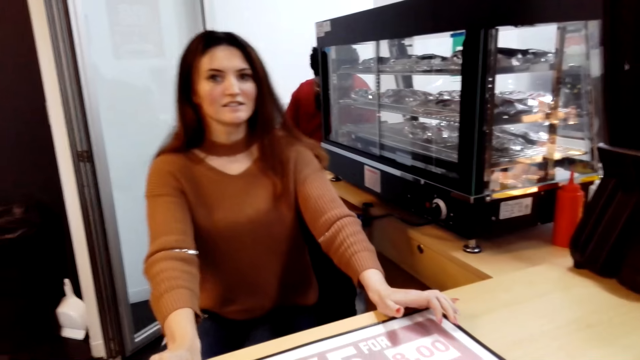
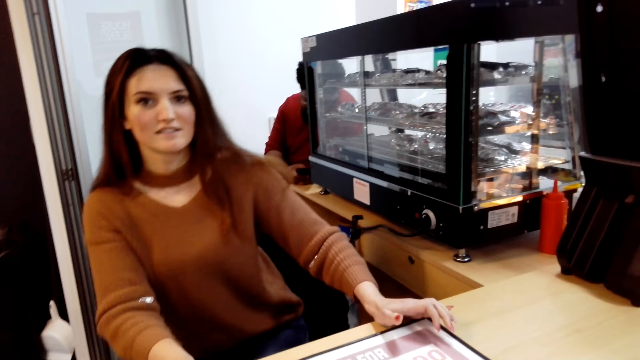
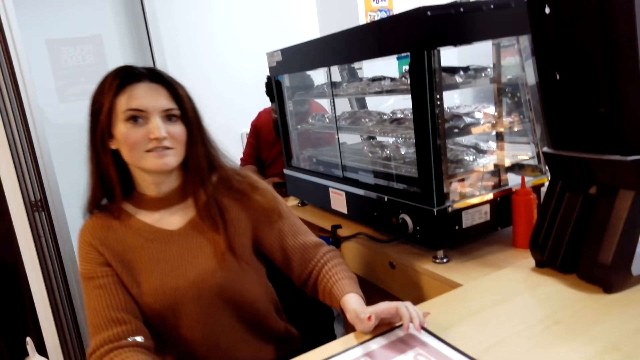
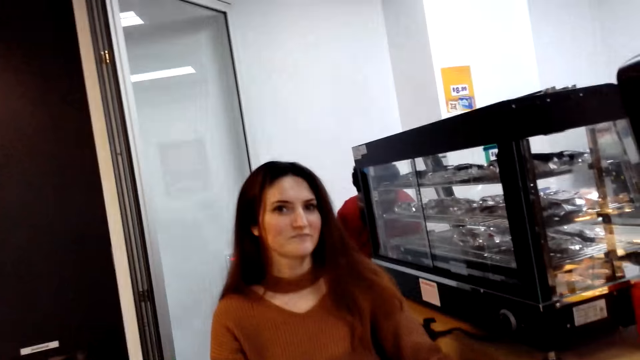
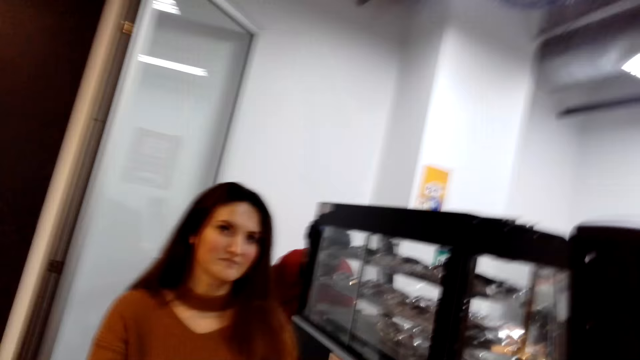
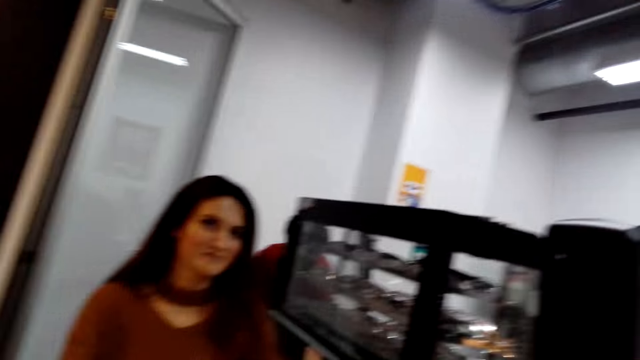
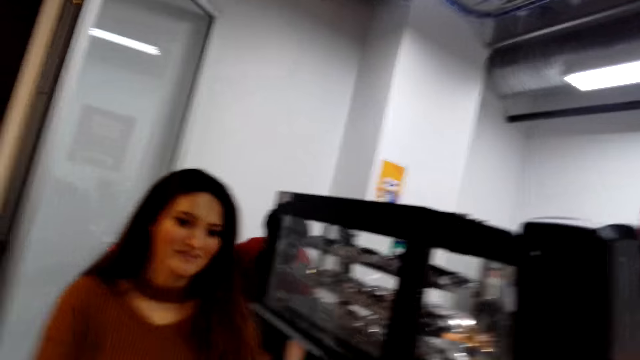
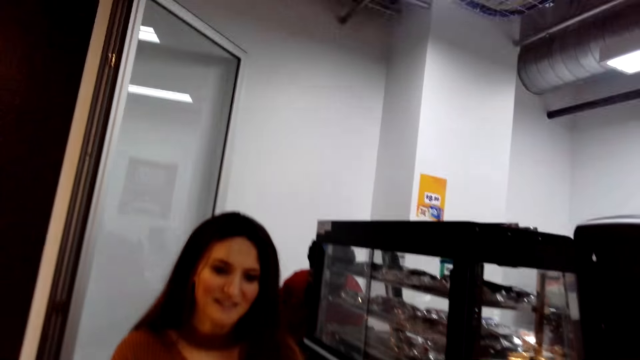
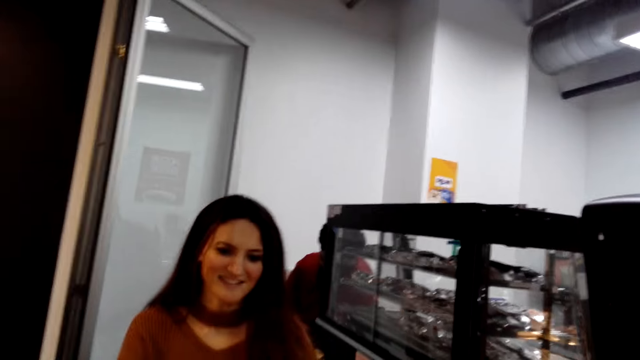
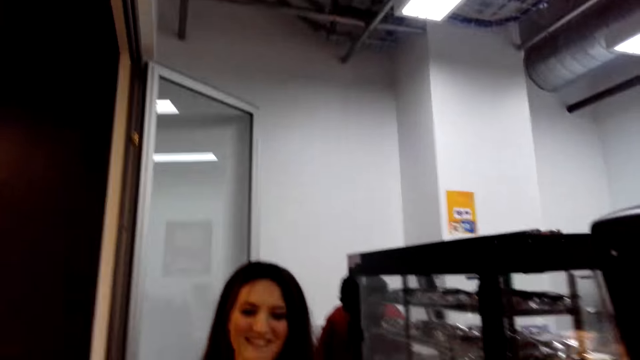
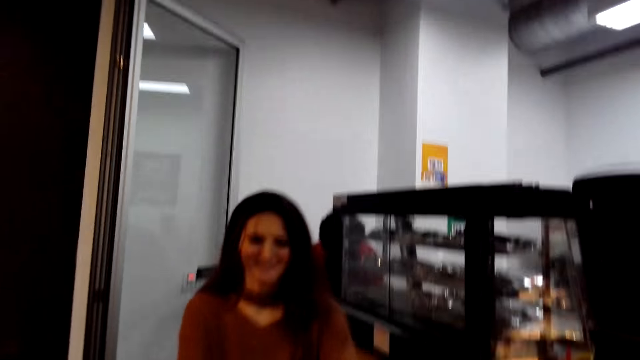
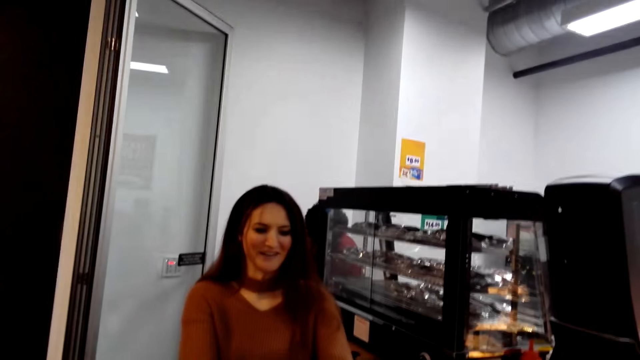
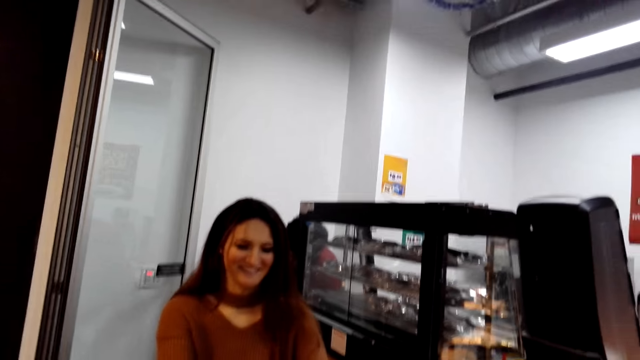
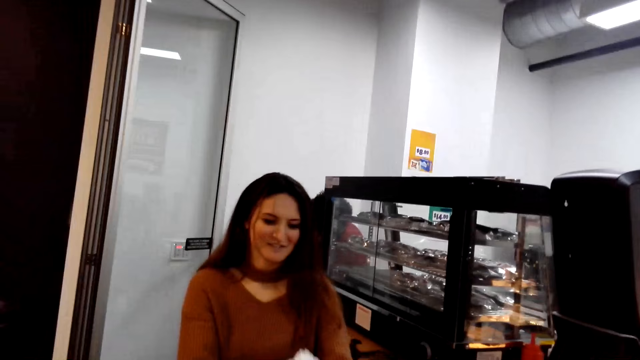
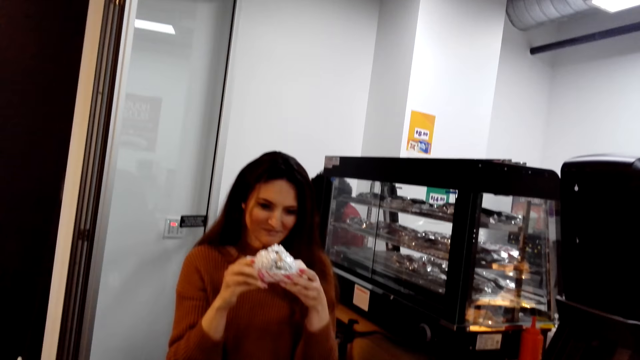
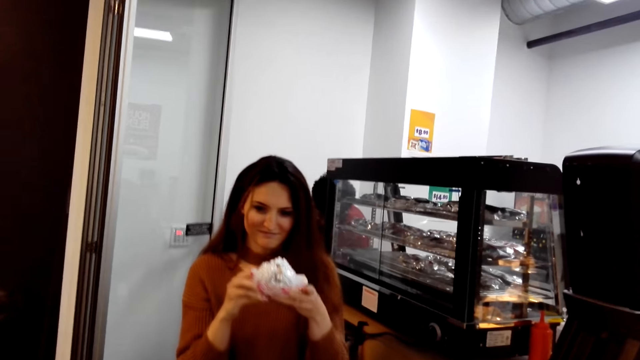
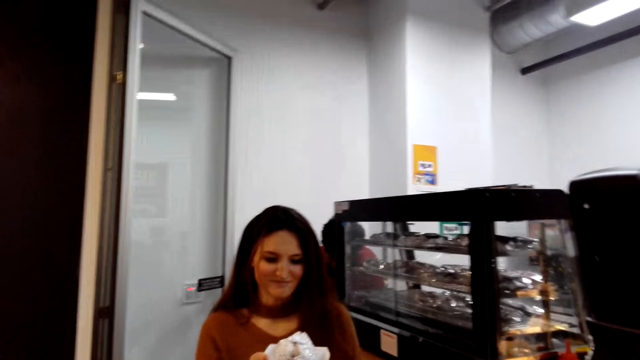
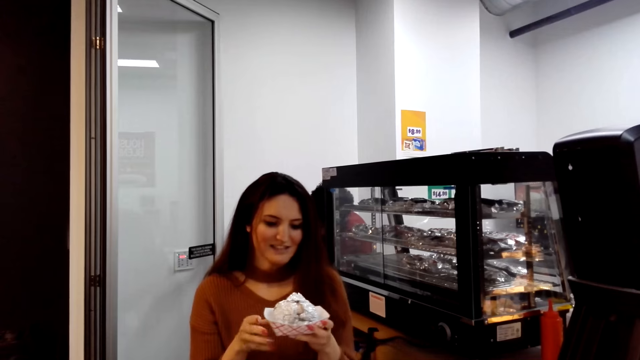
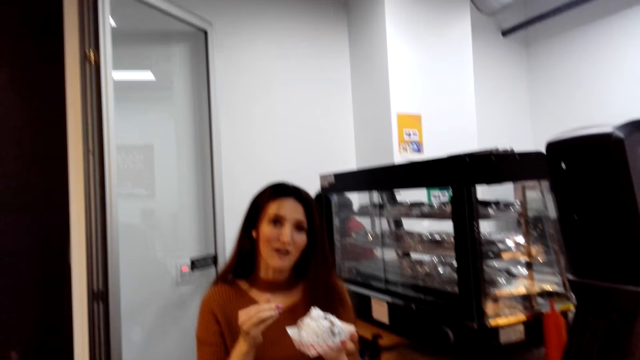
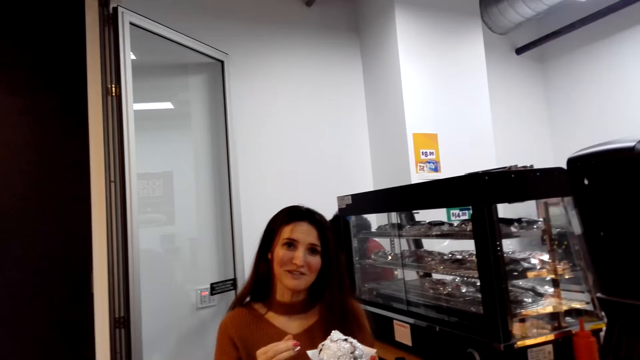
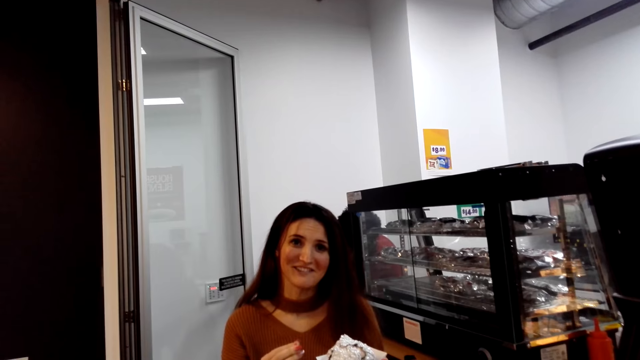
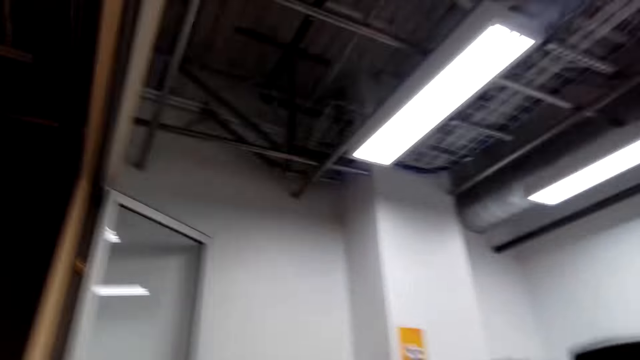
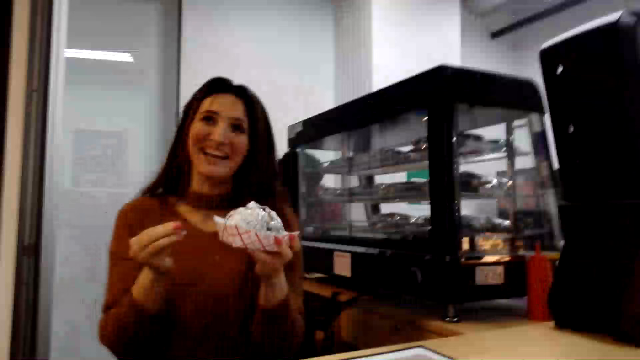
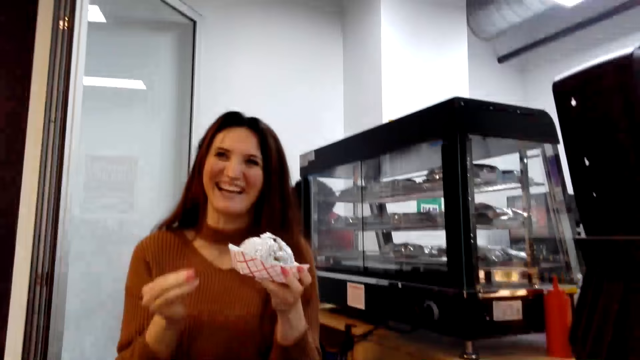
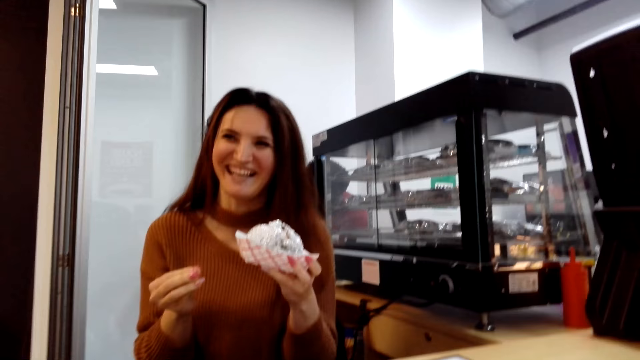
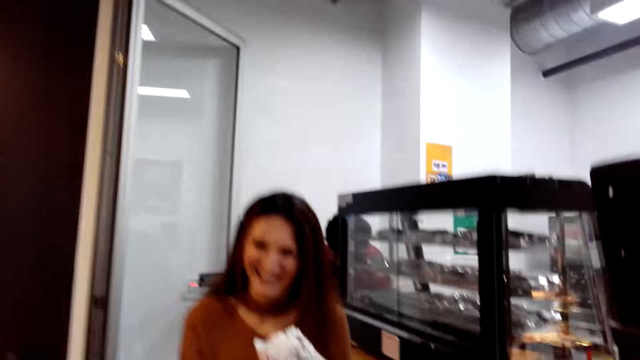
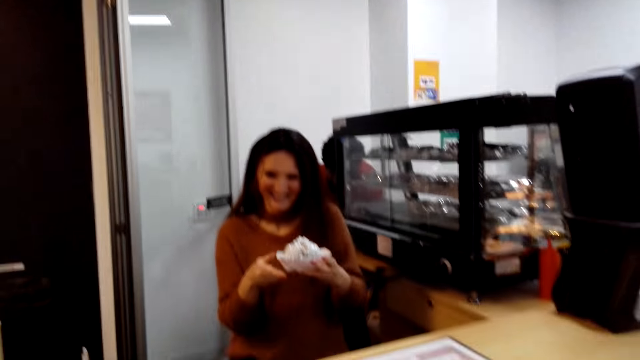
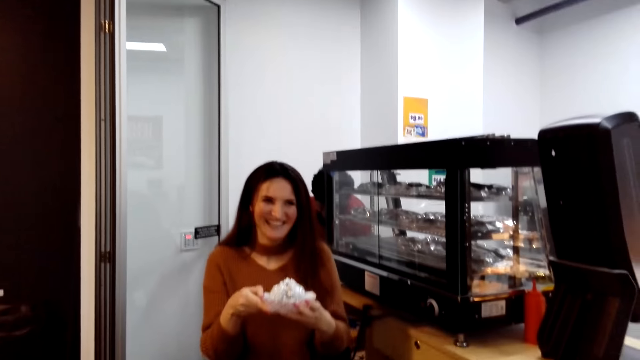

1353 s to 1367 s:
A person smells the burger. The person speaks to the camera wearer. The camera wearer laughs.

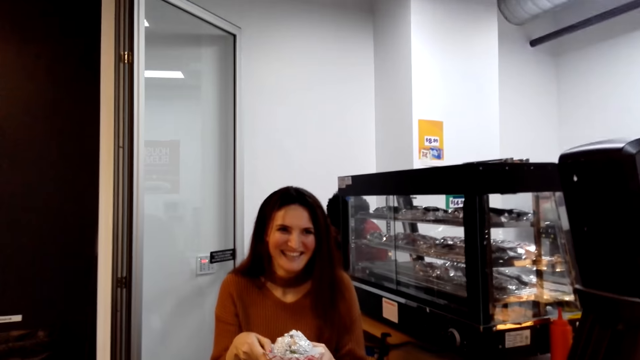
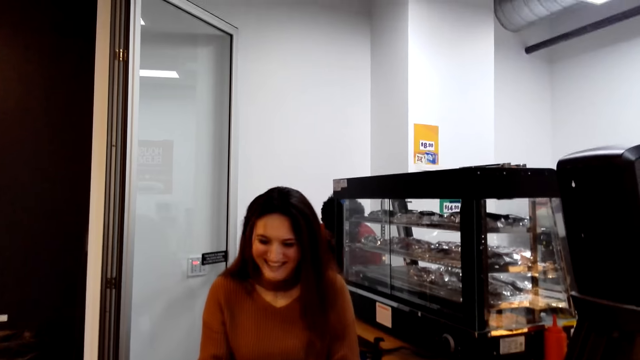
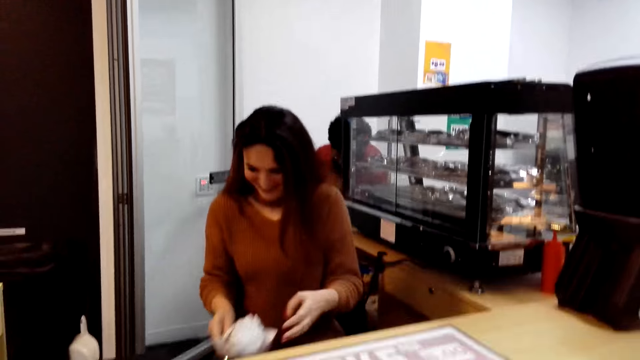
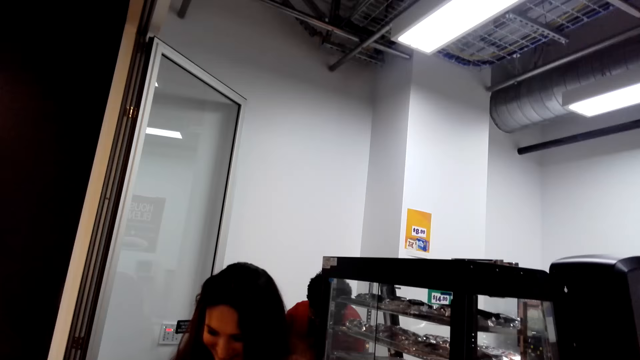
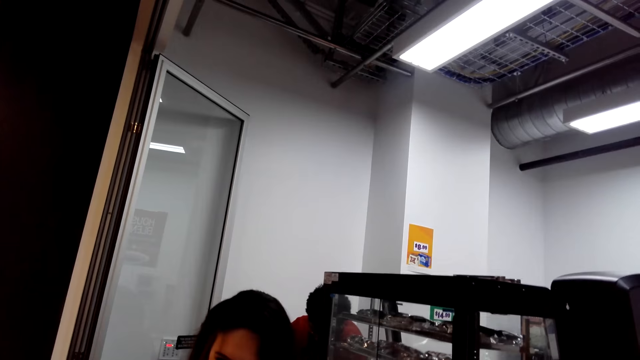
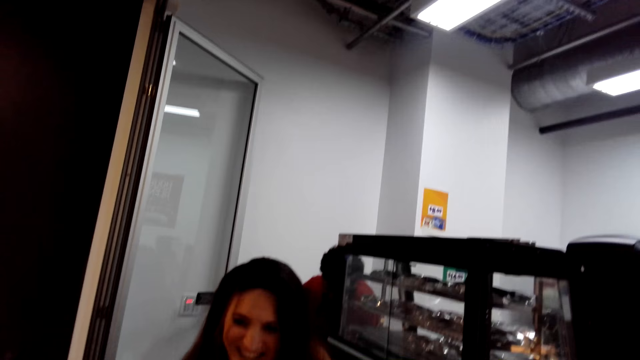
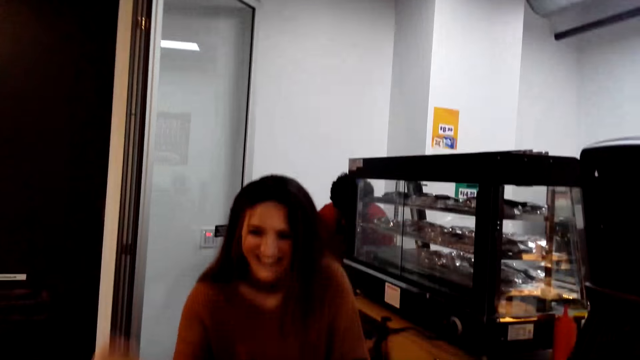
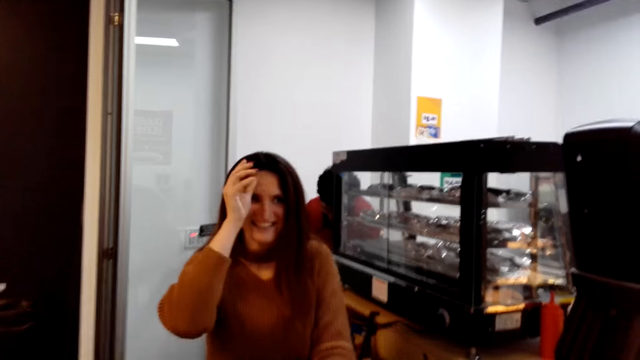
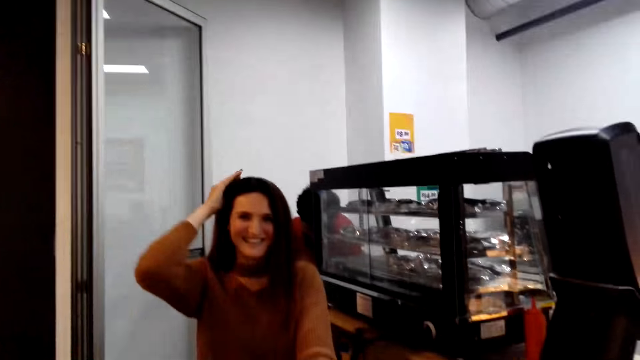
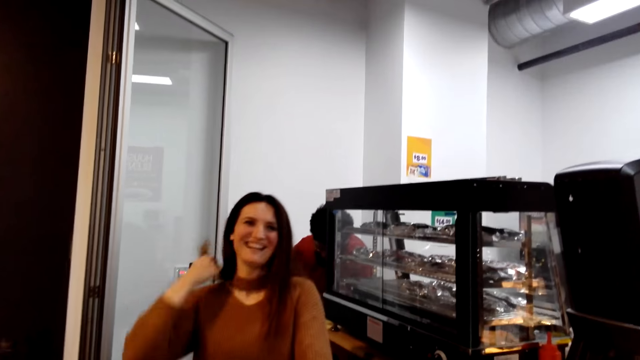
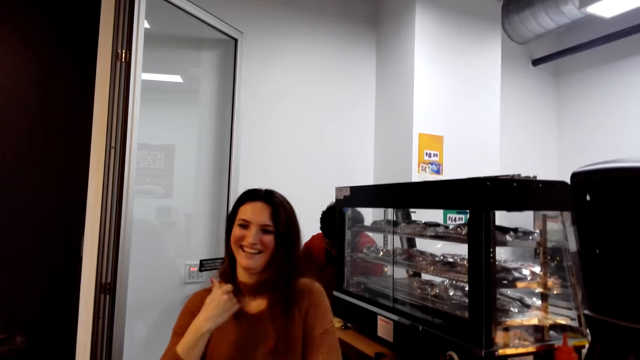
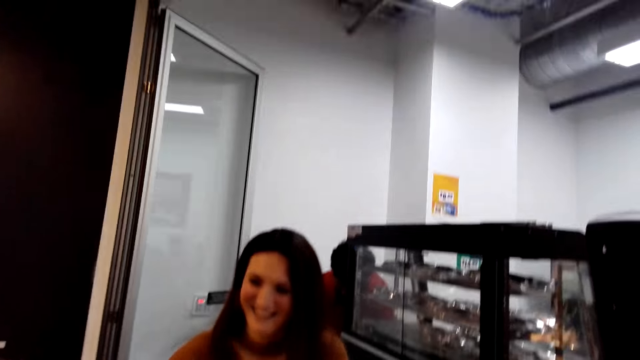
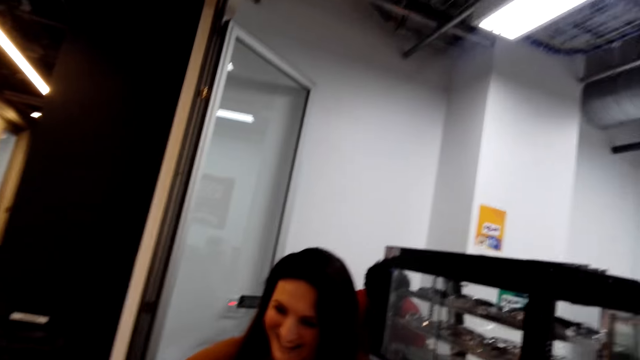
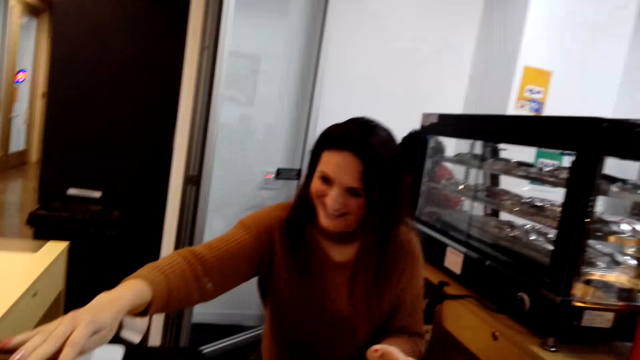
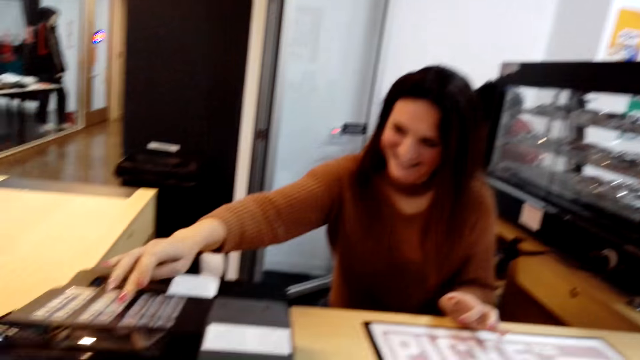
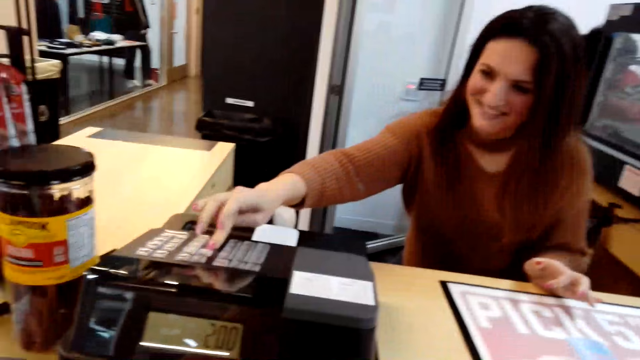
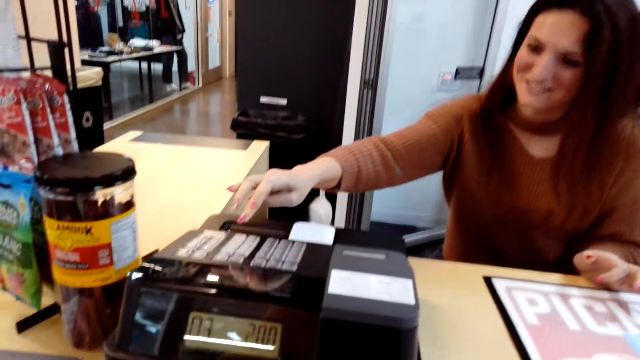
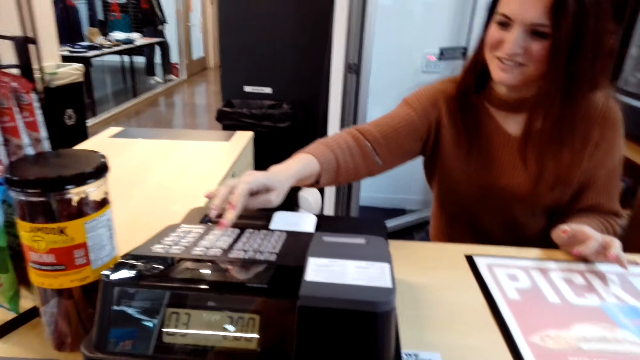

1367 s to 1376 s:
A person puts the burger aside. The person touches the hair. The person operates the machine and scans the item.
